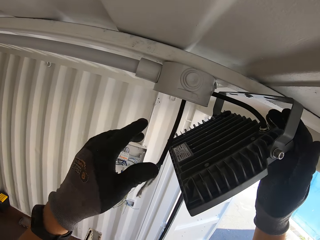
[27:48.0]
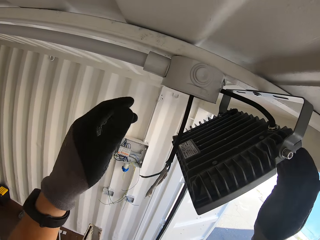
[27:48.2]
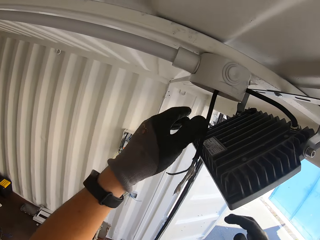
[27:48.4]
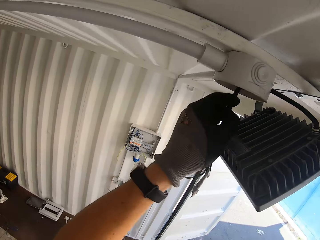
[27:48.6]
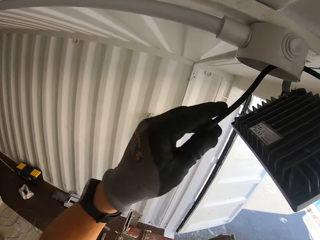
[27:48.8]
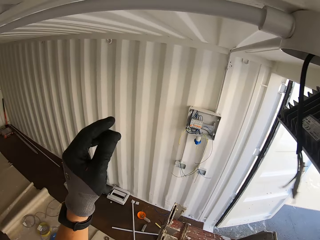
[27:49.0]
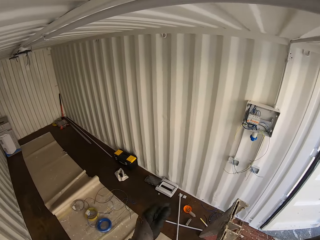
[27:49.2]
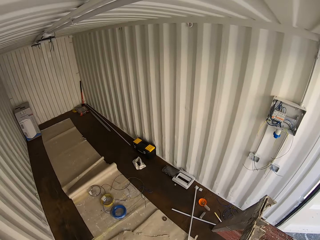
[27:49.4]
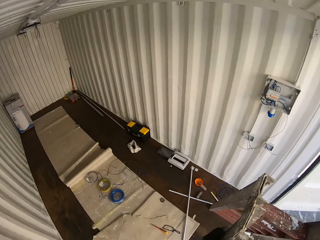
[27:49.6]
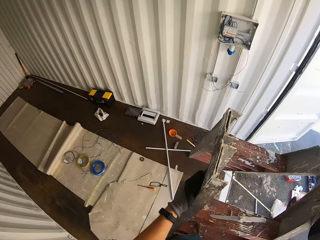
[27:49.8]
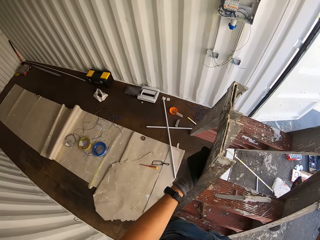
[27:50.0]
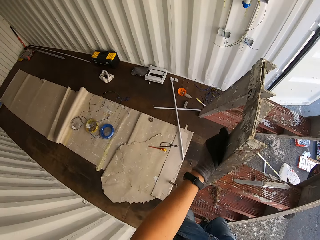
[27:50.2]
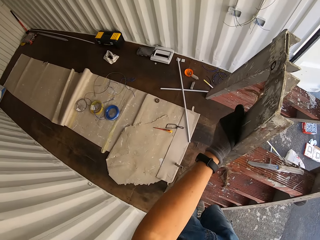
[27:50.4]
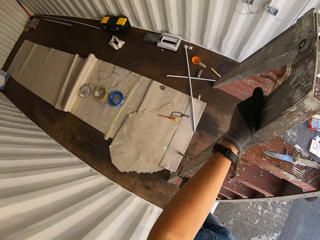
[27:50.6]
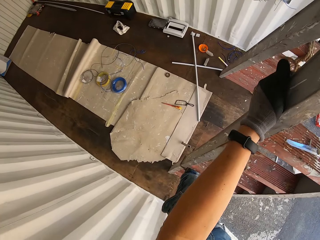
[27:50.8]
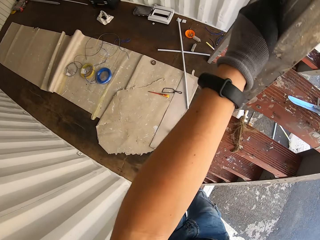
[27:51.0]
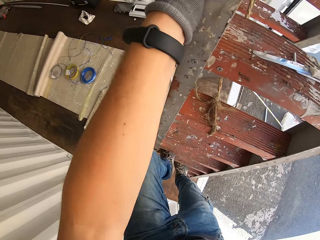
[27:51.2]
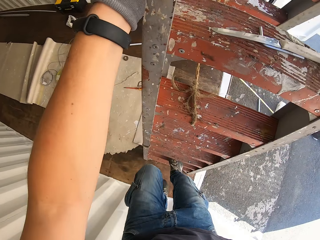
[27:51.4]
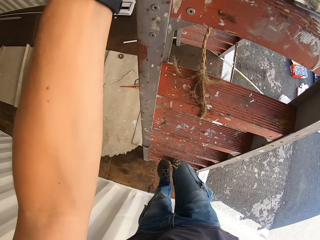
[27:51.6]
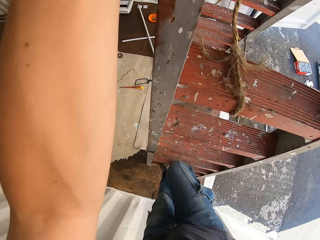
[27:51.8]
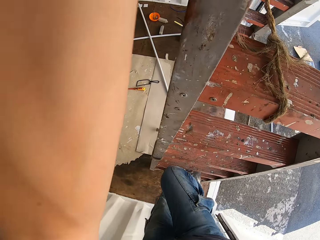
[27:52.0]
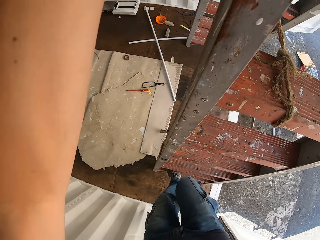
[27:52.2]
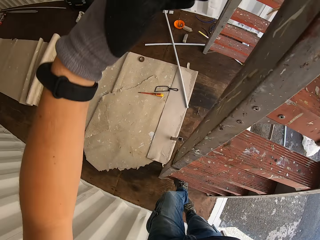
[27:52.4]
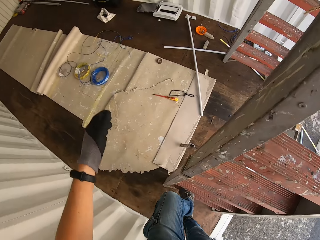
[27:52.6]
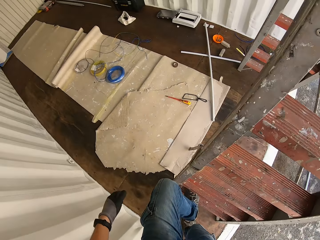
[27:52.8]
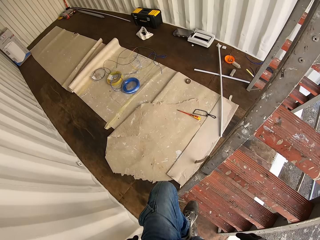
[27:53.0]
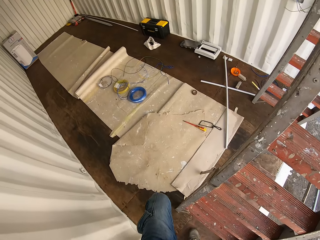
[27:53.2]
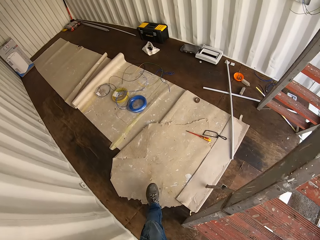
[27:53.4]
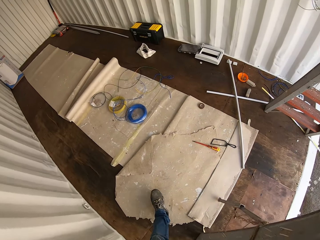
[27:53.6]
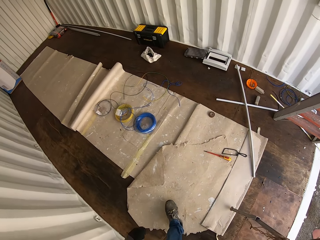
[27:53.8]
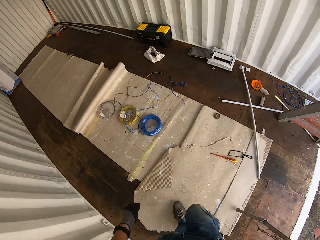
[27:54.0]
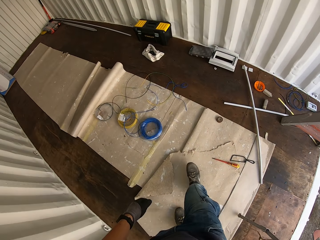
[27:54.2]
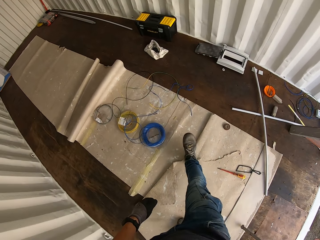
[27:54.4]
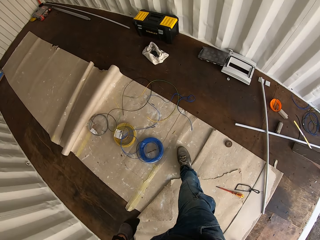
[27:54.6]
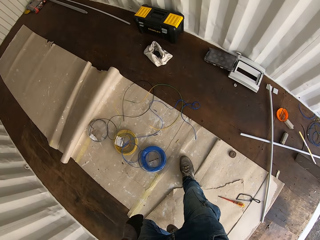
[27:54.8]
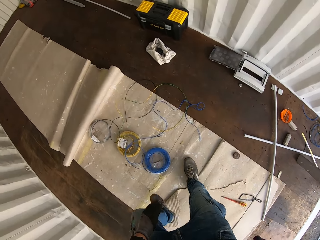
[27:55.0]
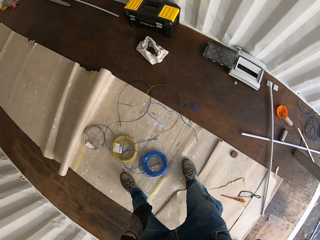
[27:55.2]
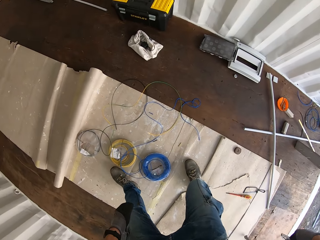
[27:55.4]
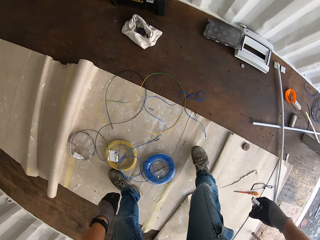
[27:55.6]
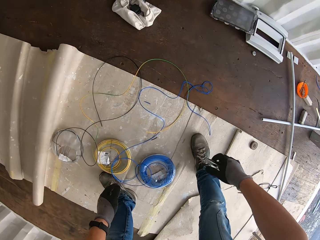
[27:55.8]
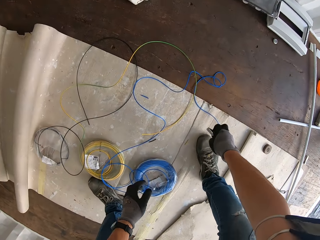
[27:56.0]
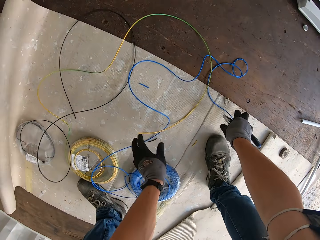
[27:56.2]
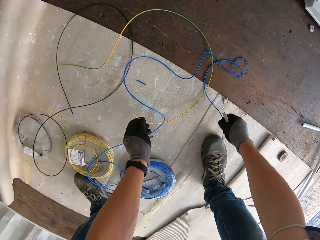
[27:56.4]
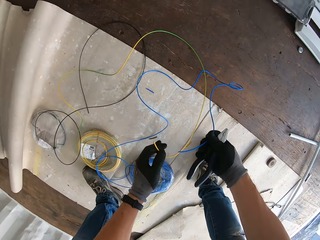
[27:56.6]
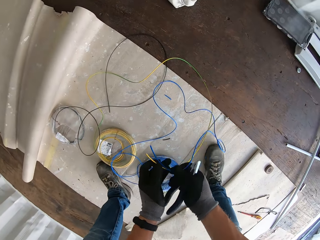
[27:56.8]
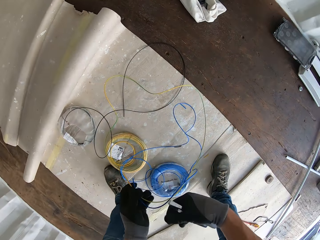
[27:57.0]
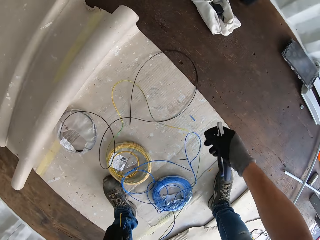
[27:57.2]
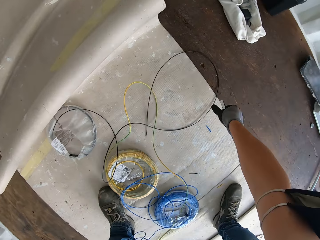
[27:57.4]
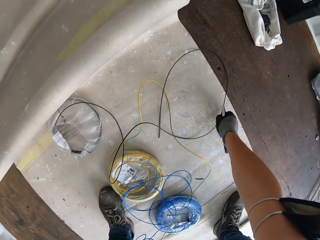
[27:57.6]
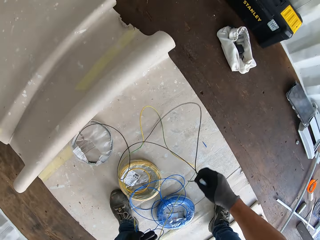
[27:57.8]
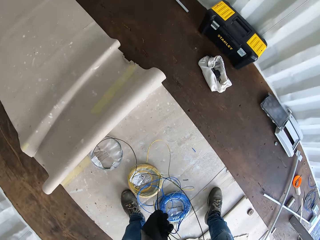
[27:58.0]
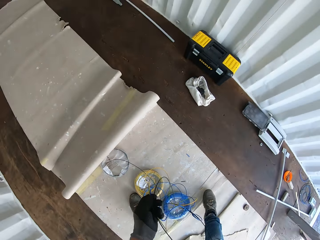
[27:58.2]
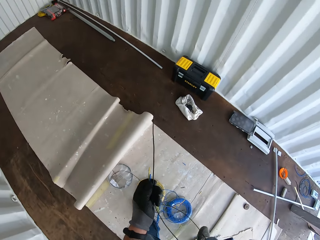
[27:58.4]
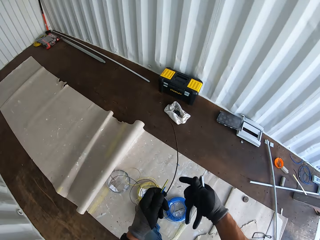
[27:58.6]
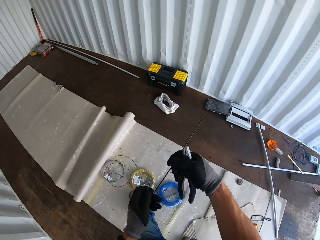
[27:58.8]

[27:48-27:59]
The camera wearer climbs down the ladder. They walk towards the wires. They grab the blue, yellow and black wire from the ground. They hold the pliers.

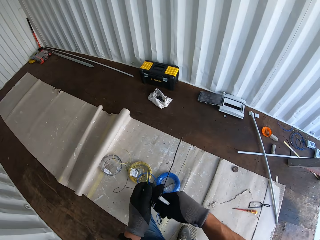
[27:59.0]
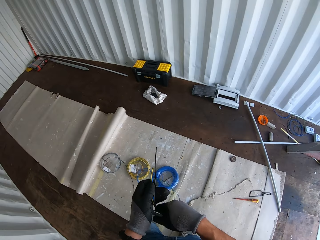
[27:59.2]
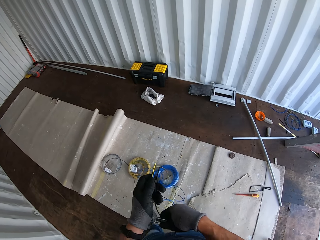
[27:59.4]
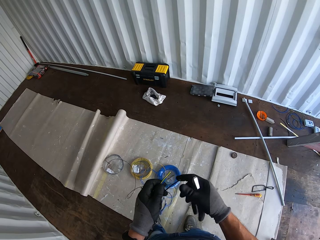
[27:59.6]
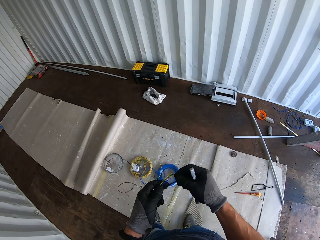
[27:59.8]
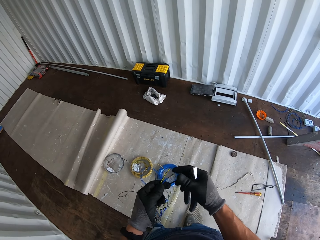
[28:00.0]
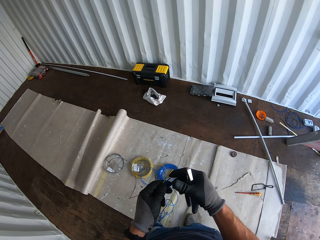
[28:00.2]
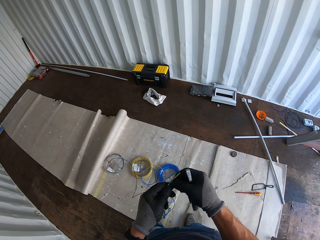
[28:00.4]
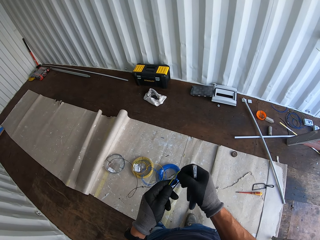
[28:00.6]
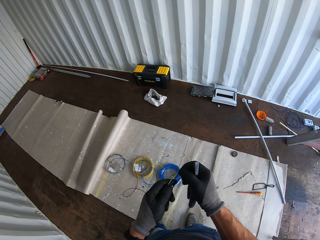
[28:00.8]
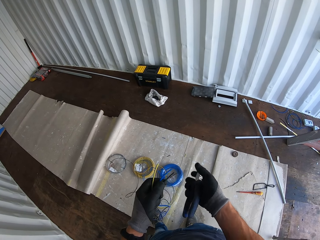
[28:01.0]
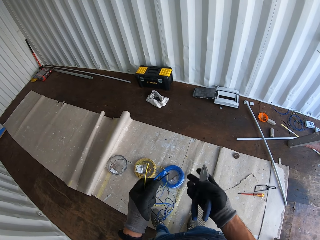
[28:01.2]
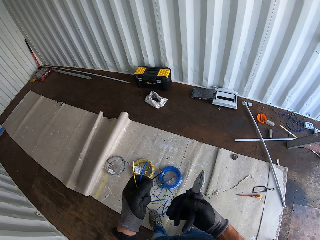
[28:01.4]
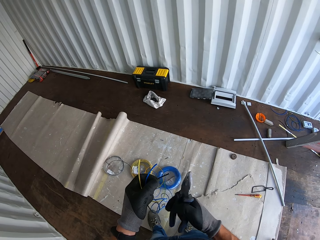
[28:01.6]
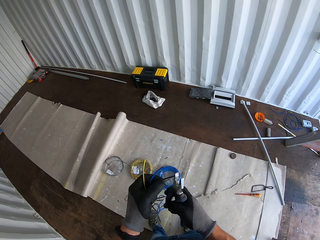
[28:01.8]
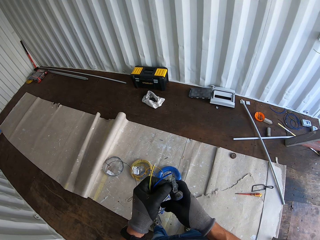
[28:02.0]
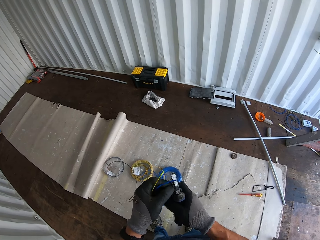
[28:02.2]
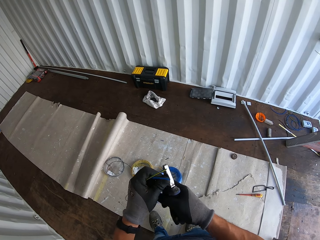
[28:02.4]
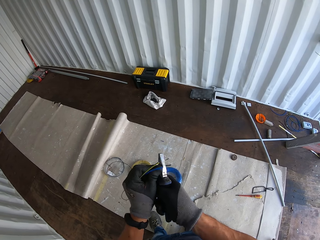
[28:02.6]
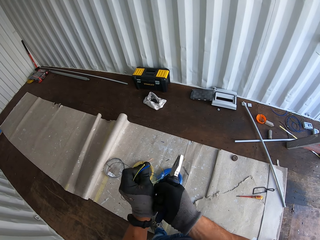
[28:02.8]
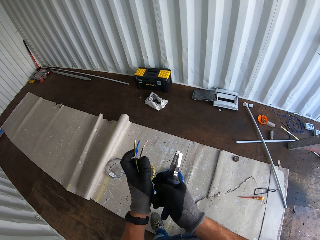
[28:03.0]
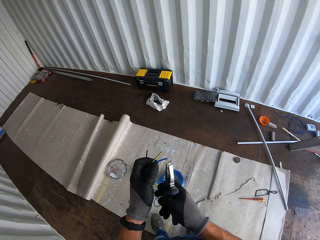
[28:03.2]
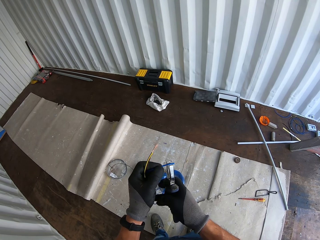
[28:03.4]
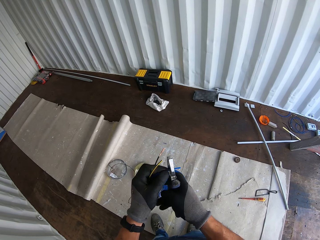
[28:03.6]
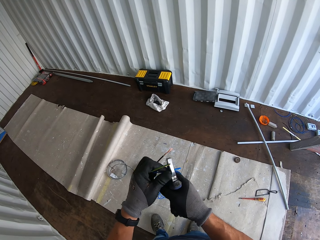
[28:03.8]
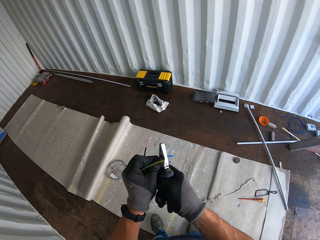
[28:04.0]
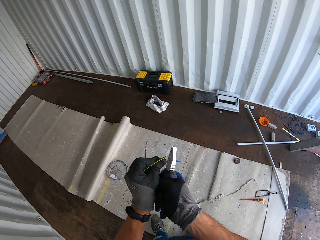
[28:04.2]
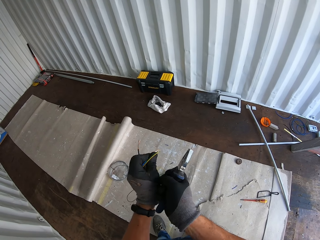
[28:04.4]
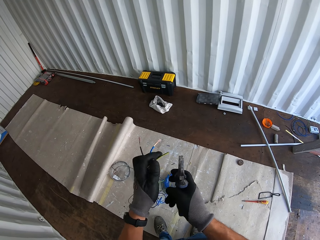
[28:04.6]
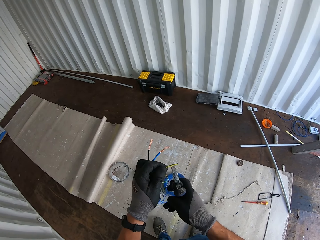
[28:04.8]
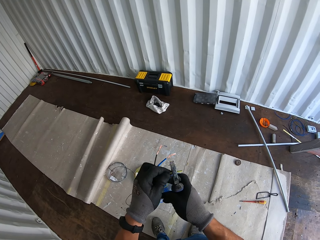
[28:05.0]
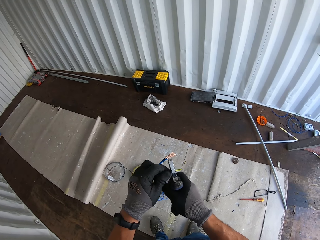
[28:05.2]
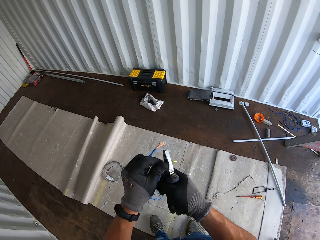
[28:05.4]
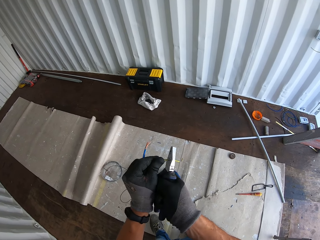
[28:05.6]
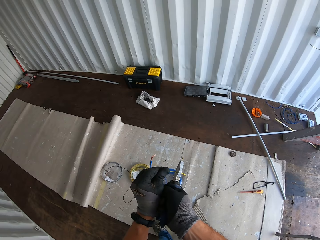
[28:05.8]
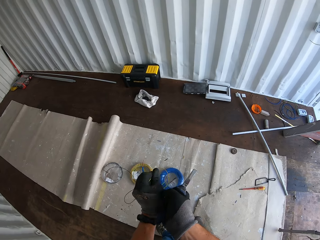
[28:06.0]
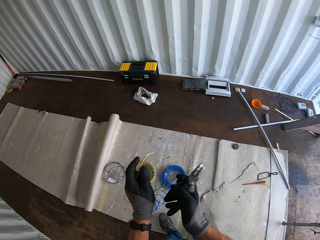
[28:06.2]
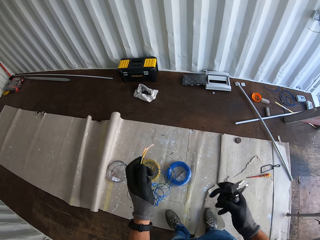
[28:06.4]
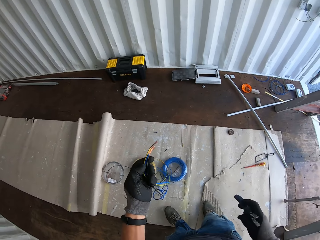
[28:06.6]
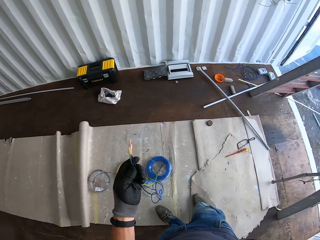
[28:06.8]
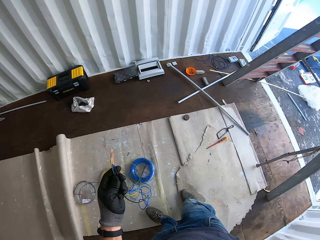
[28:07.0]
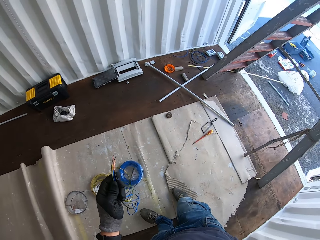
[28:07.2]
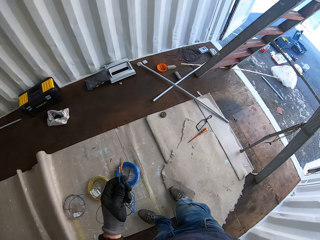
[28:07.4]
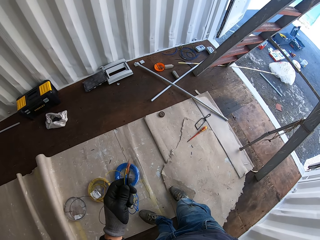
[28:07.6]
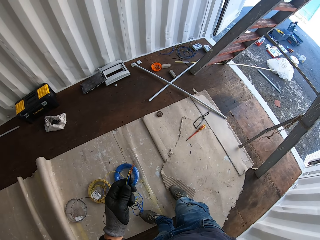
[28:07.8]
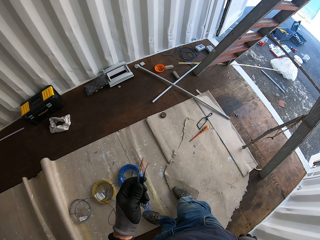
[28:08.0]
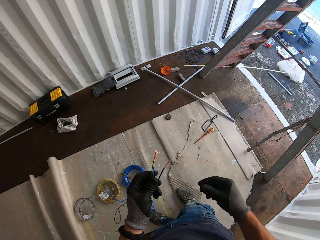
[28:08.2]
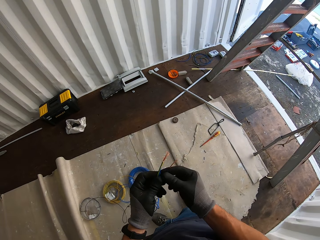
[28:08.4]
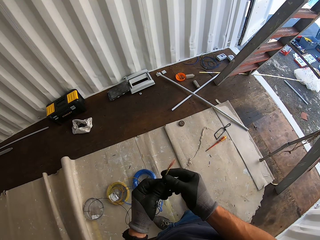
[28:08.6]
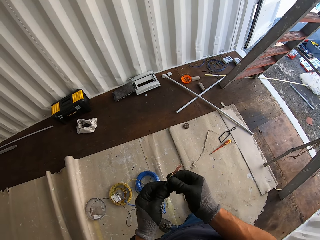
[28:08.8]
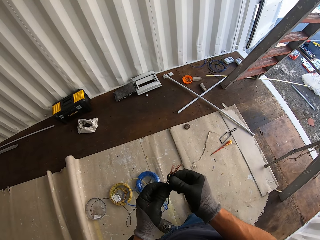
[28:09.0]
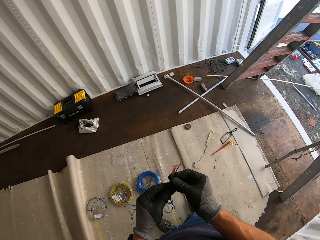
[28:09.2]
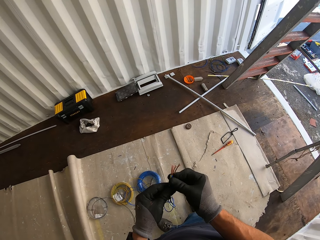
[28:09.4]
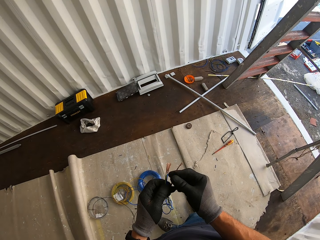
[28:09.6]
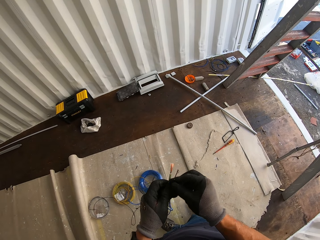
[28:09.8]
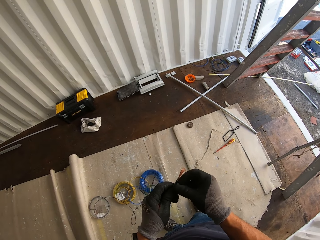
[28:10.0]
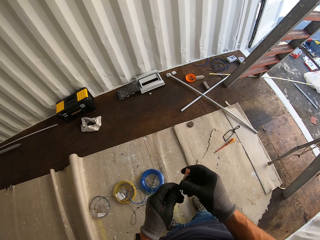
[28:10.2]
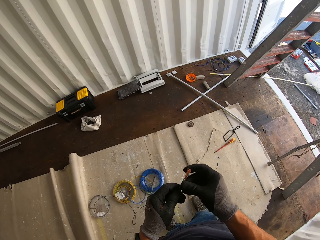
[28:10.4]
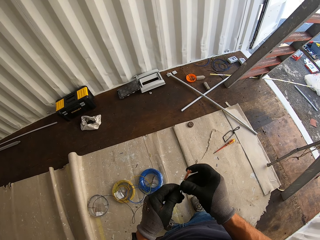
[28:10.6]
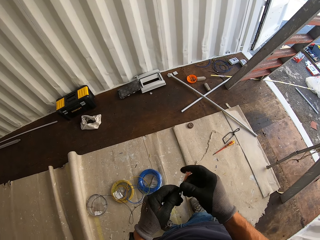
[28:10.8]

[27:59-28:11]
The camera wearer holds the wires and pliers. They strip the wire covers with the pliers. They hold the wires. They put the pliers inside the pocket. They hold the wires together.
